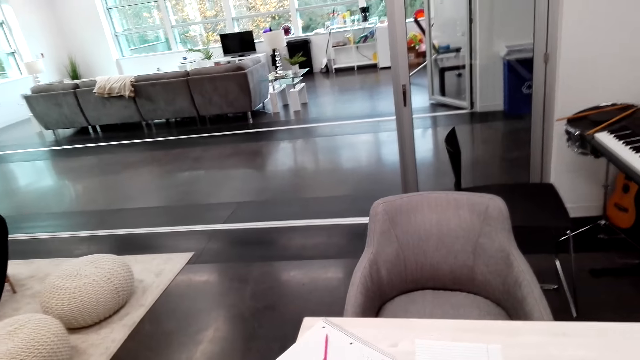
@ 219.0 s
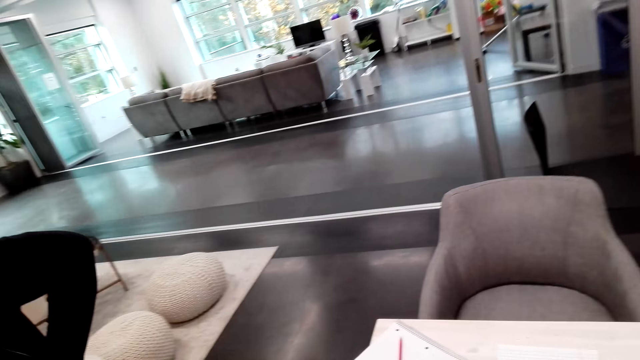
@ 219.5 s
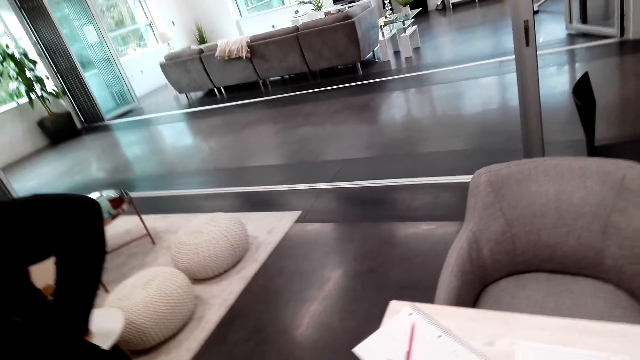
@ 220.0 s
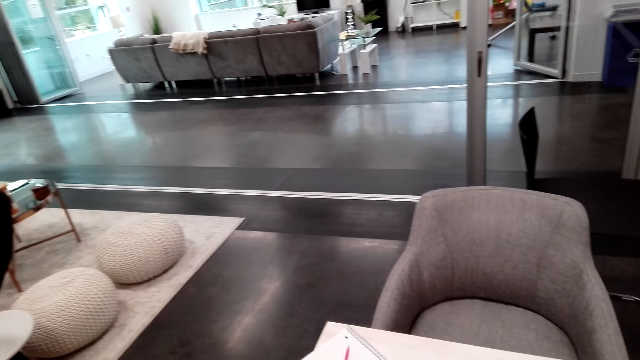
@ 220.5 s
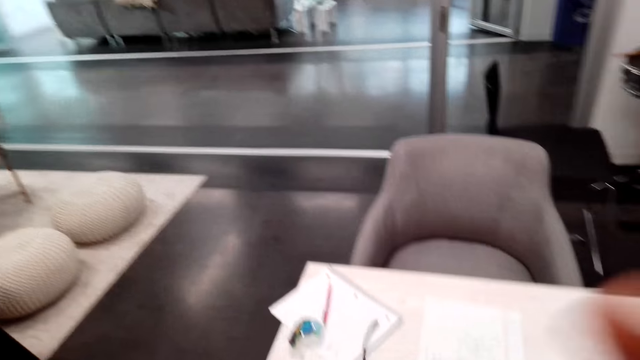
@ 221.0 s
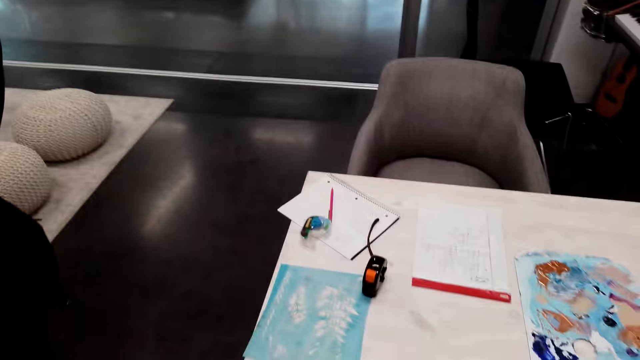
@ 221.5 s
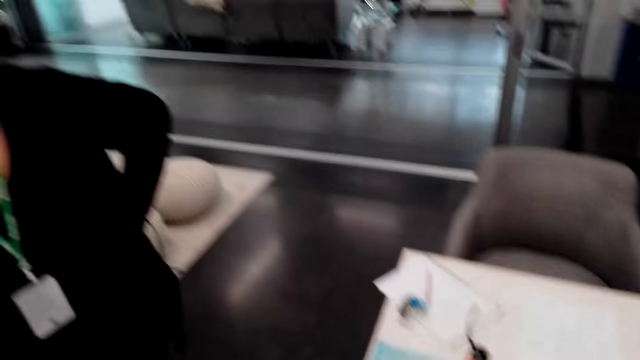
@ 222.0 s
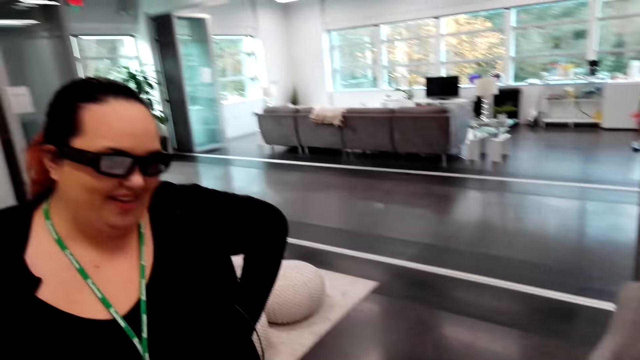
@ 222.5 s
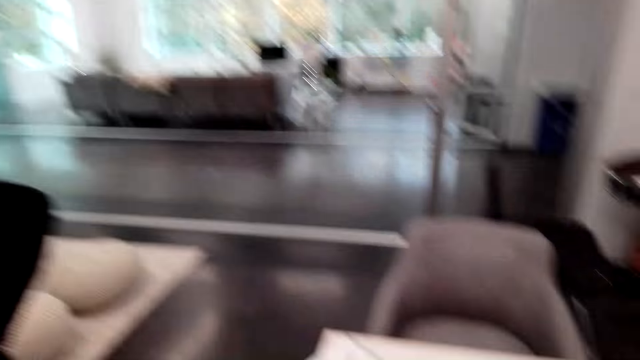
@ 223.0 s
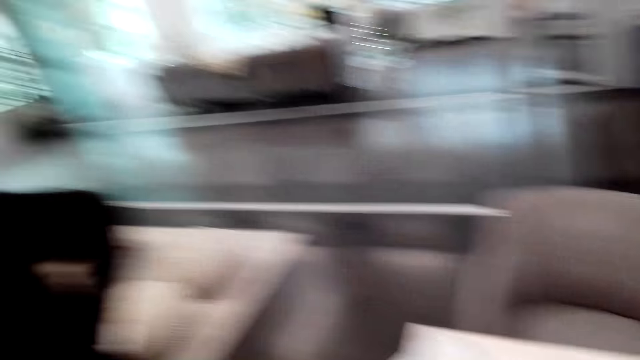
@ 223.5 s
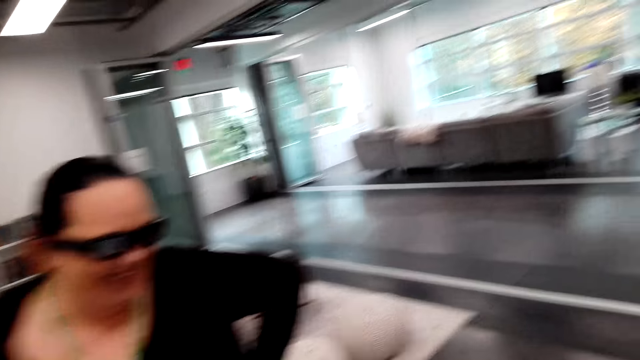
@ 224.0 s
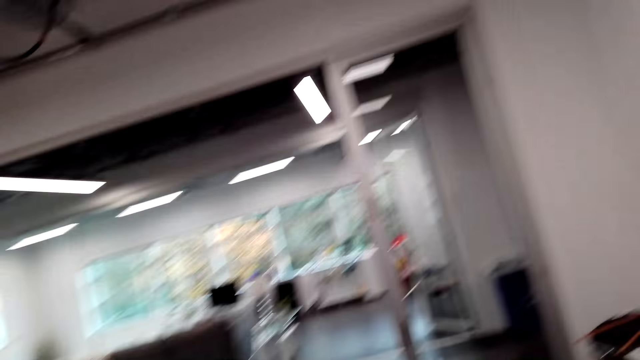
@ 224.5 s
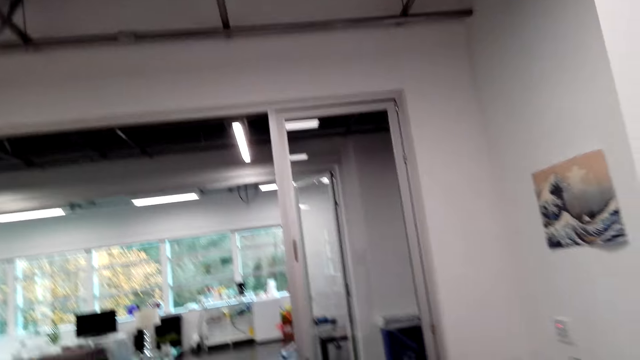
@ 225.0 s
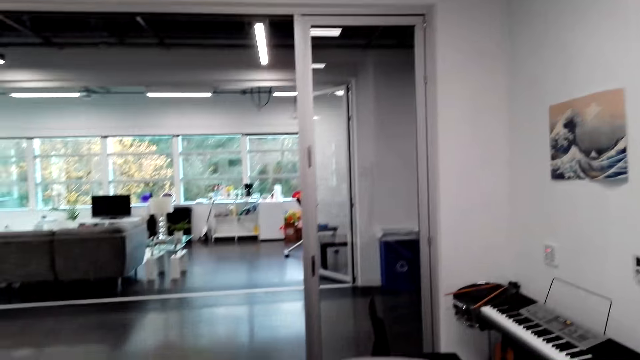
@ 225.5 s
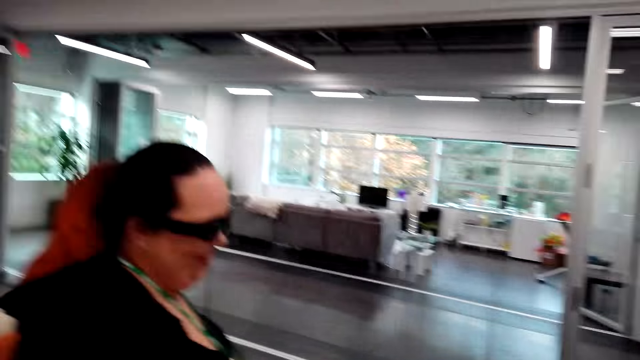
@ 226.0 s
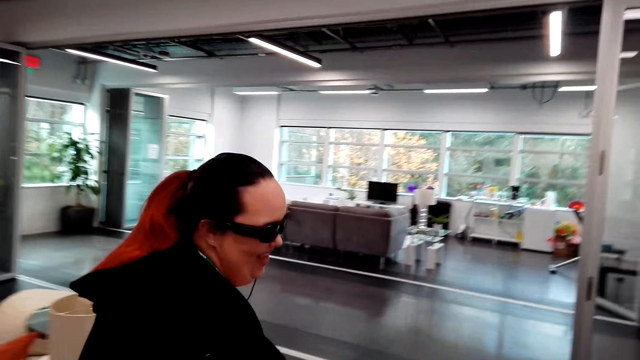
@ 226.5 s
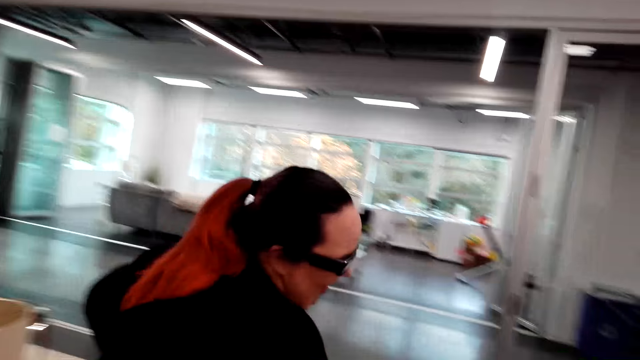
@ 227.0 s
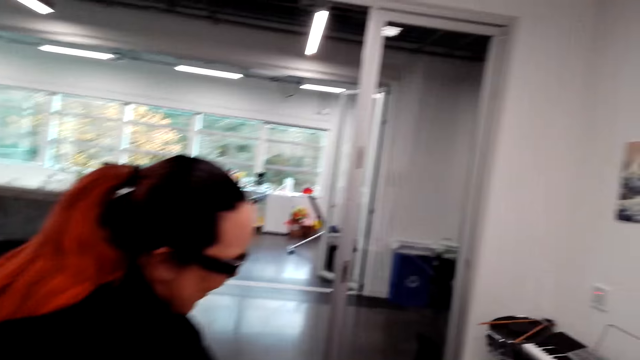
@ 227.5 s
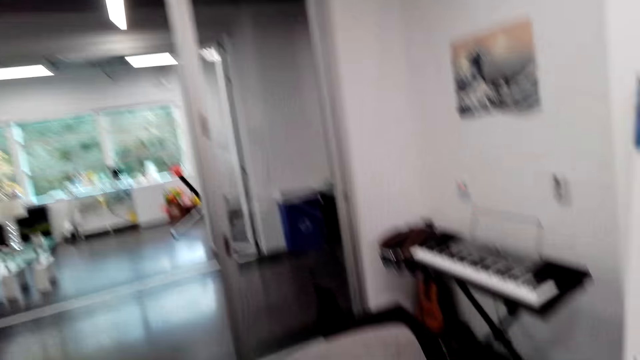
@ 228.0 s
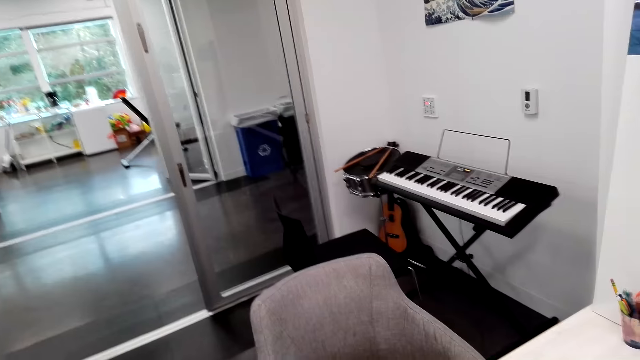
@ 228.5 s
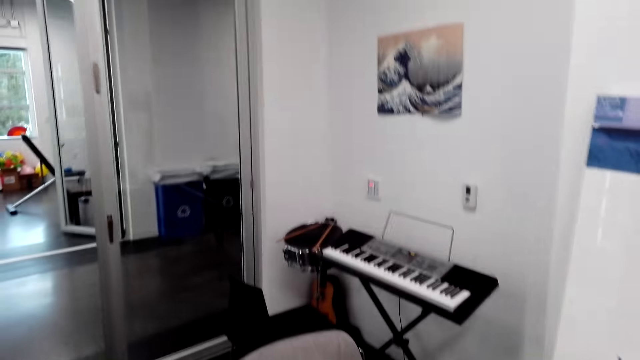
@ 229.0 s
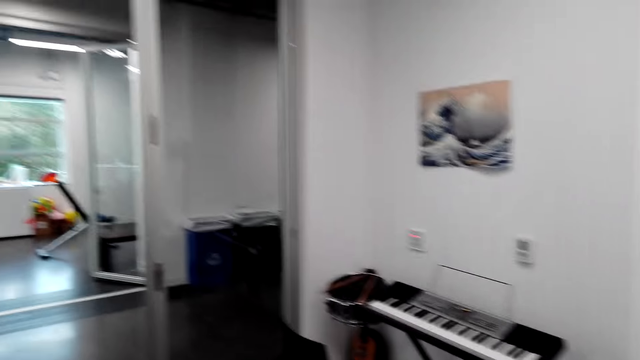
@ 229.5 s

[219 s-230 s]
The camera wearer watches the background.

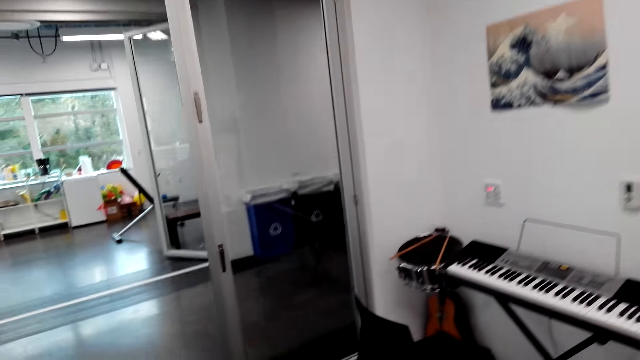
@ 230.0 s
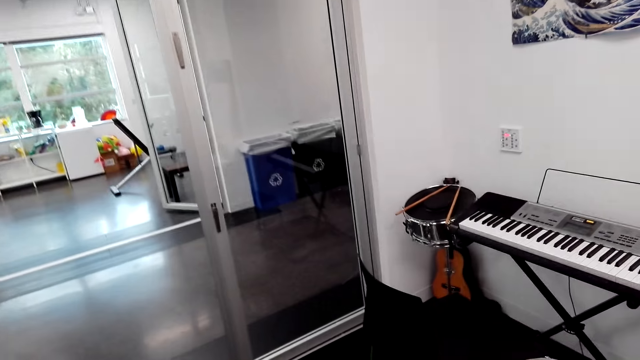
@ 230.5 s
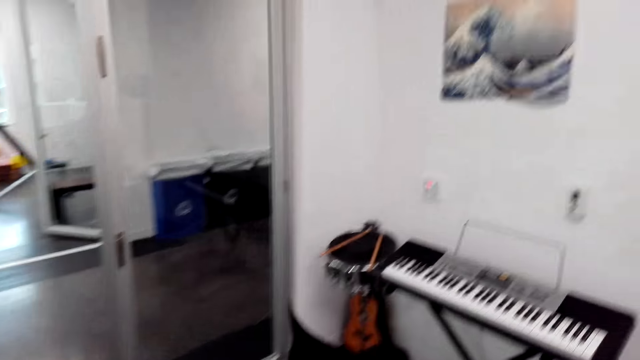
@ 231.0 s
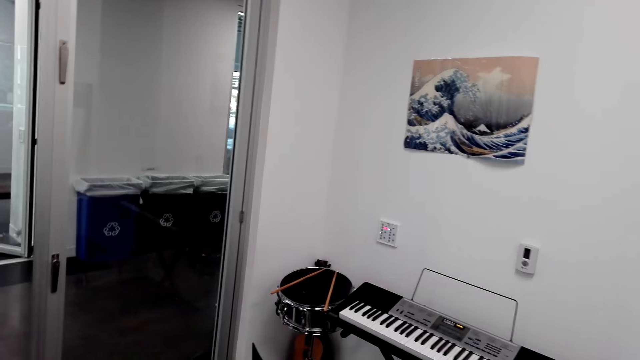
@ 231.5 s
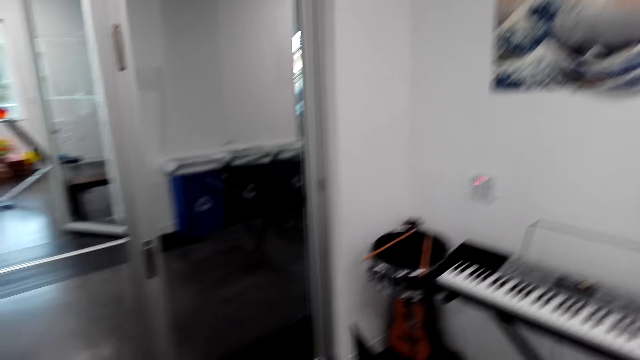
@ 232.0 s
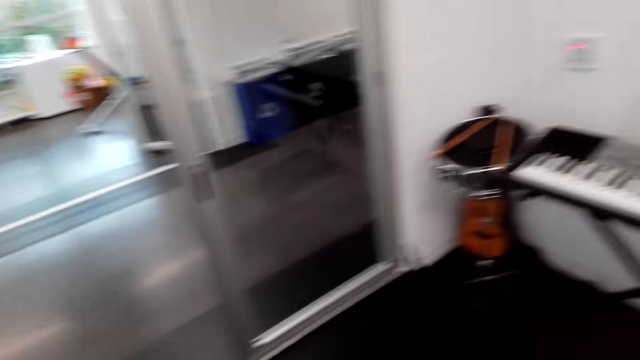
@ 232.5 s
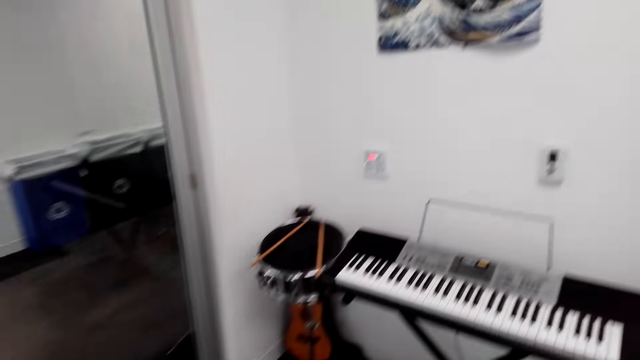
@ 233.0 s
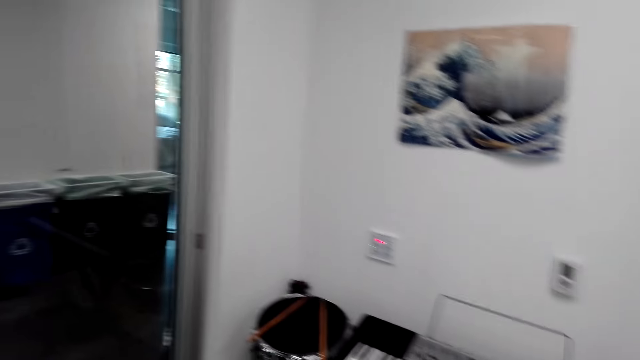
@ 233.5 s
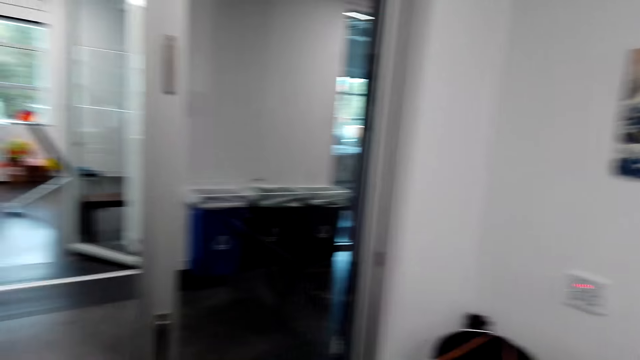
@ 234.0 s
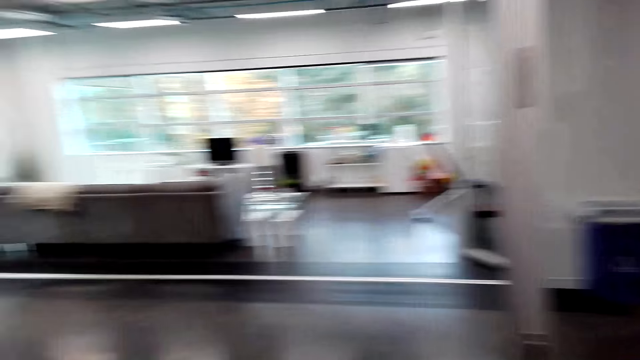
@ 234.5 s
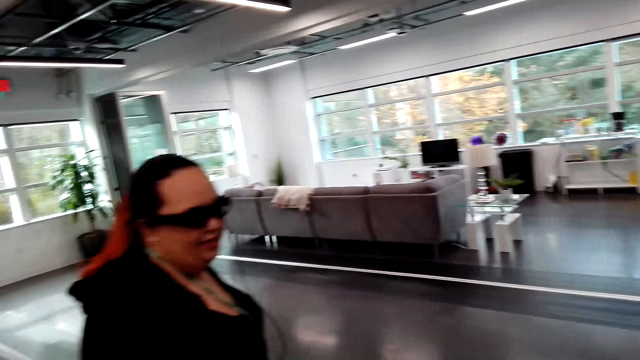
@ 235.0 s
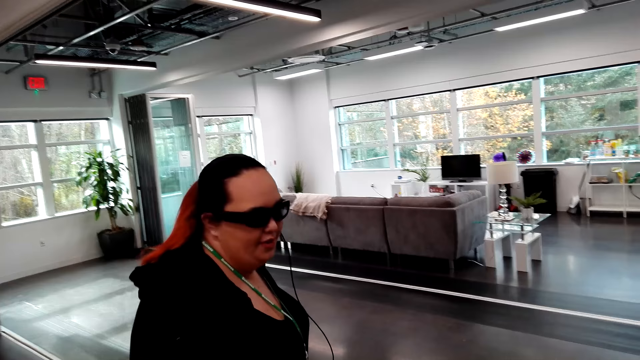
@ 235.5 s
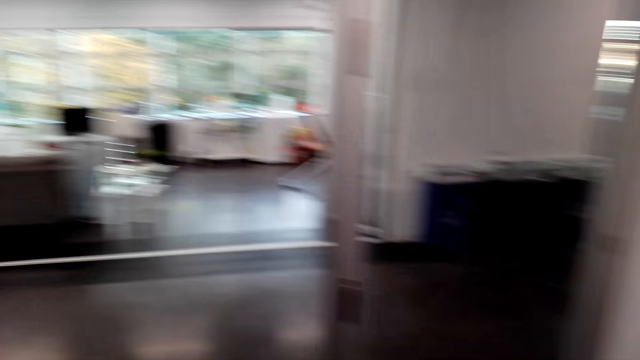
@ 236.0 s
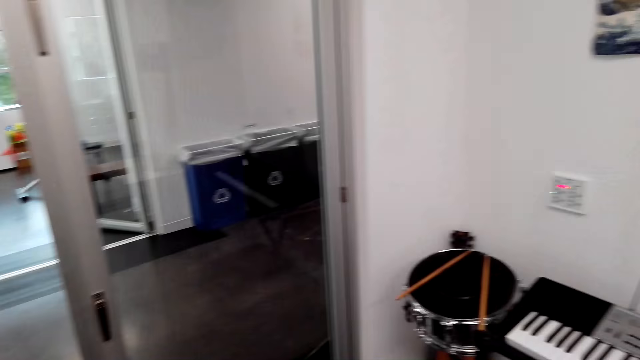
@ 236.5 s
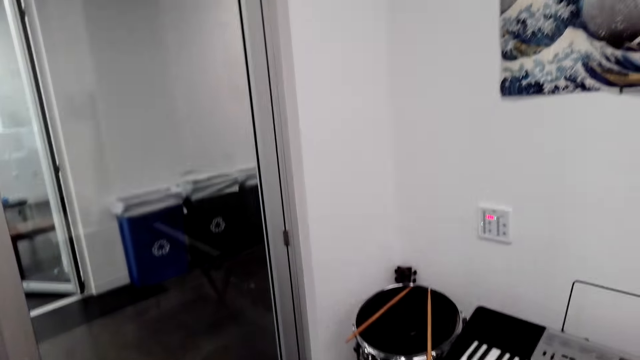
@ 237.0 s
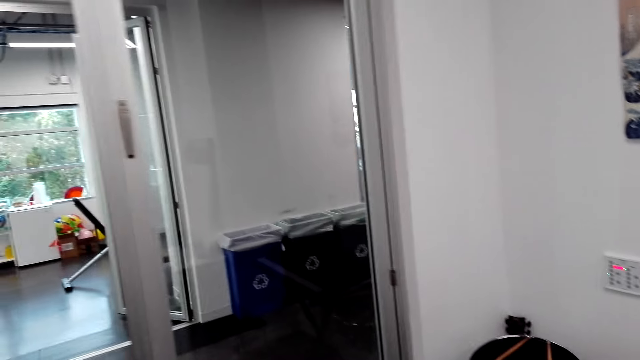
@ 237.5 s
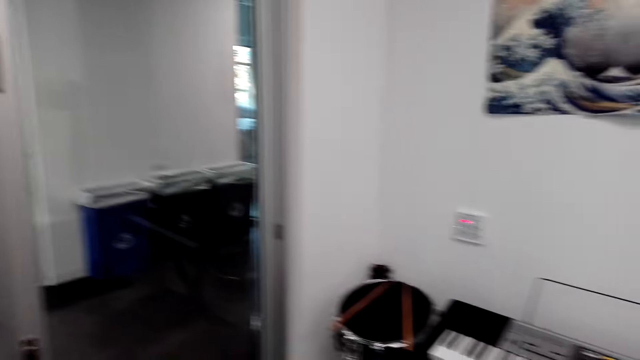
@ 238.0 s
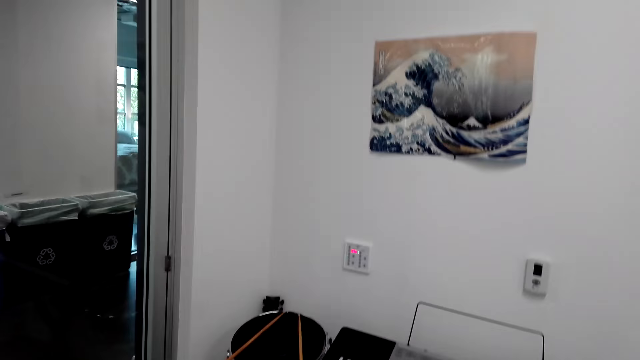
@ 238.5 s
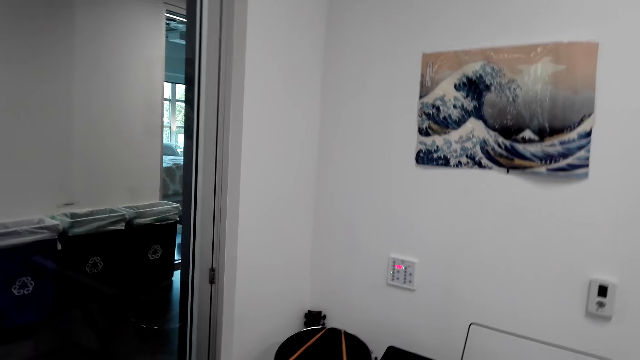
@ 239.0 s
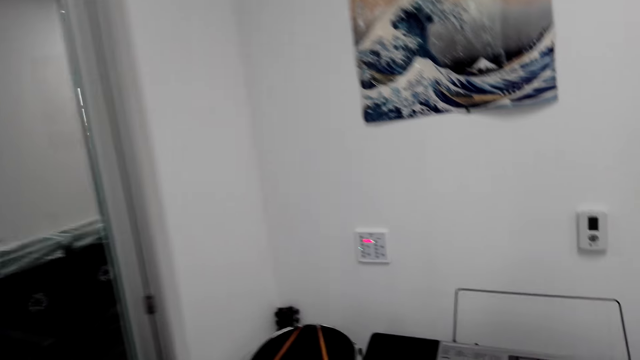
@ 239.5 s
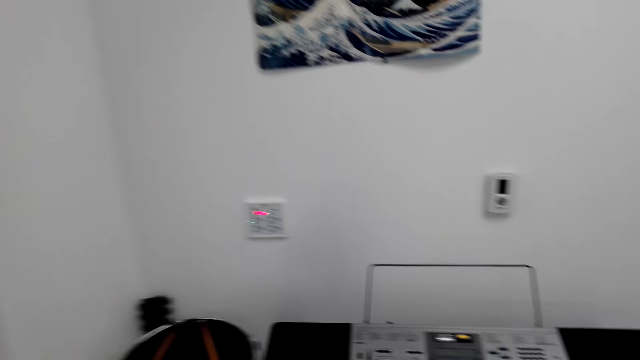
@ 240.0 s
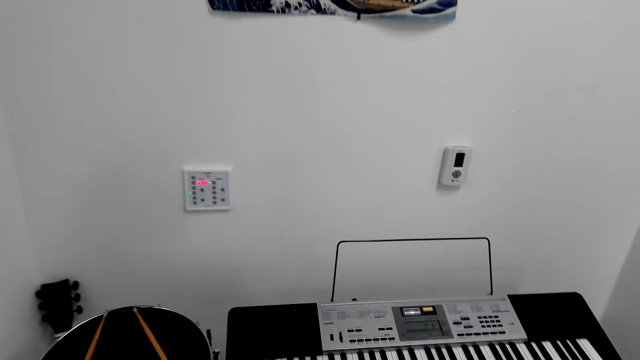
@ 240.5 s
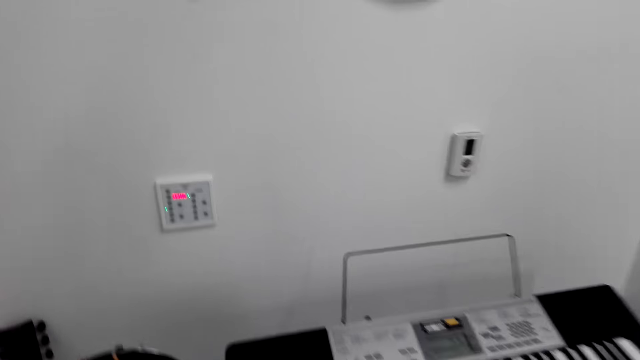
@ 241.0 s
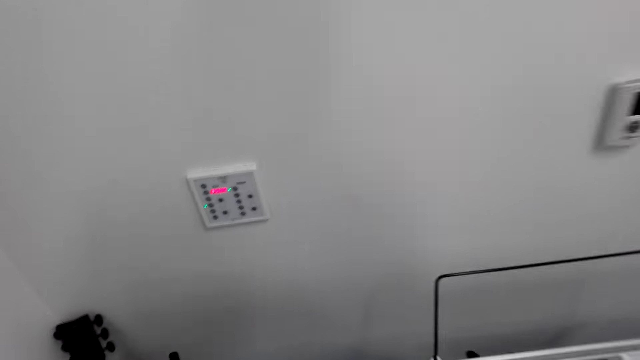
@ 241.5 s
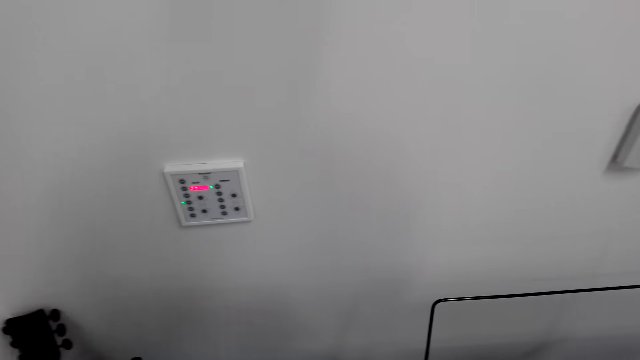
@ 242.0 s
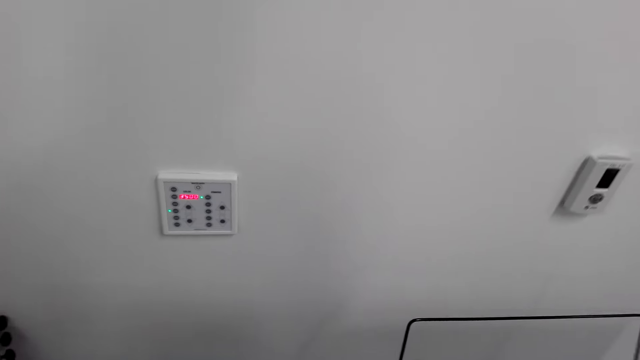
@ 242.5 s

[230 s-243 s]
The camera wearer looks around. They dialogue with a woman.
